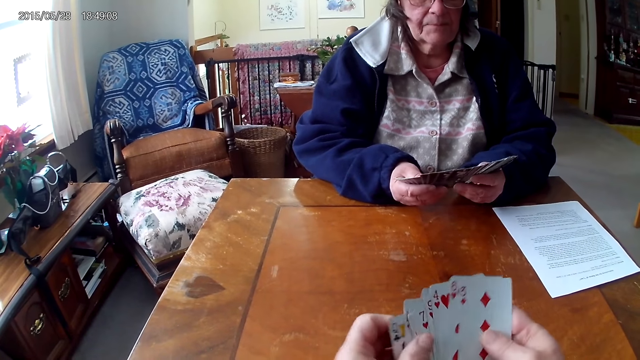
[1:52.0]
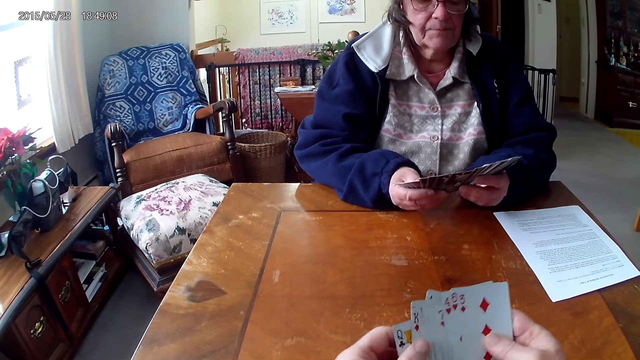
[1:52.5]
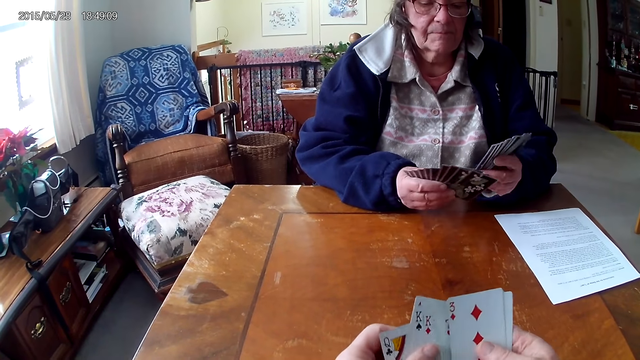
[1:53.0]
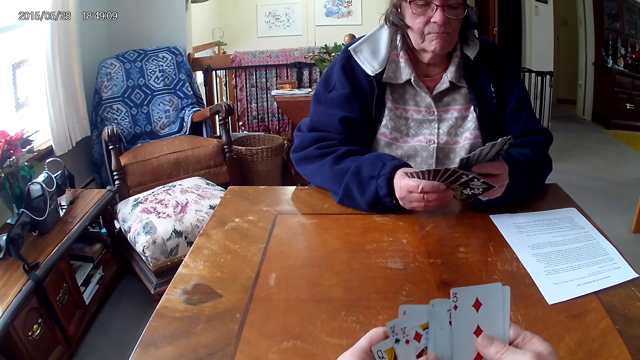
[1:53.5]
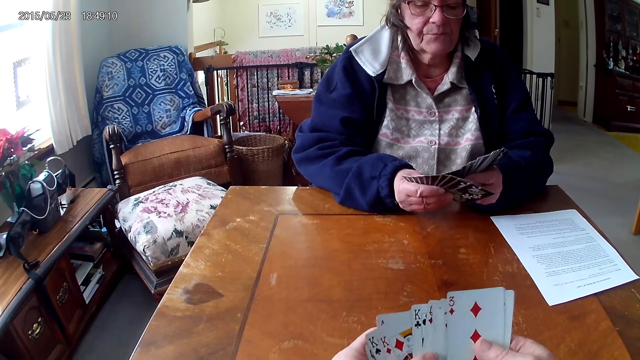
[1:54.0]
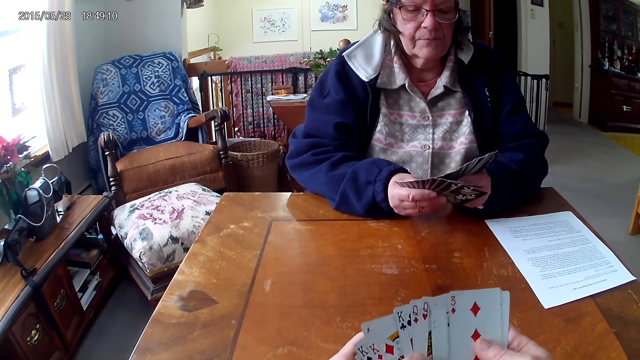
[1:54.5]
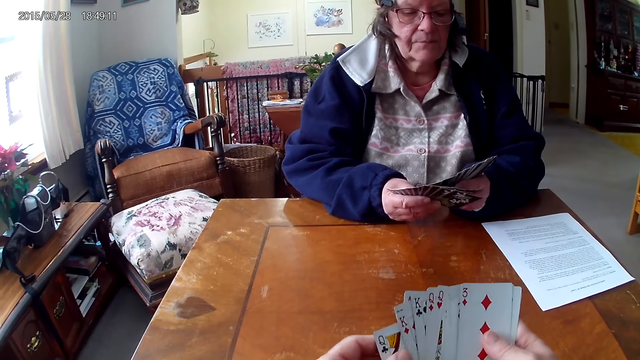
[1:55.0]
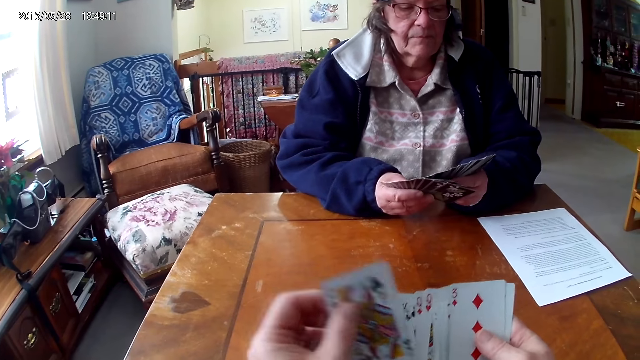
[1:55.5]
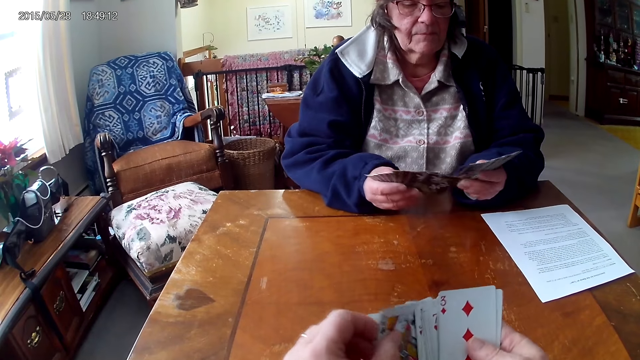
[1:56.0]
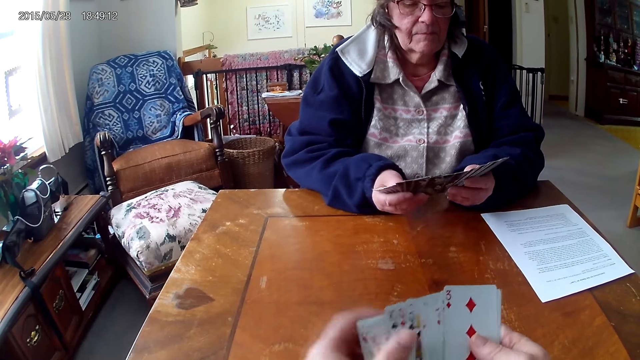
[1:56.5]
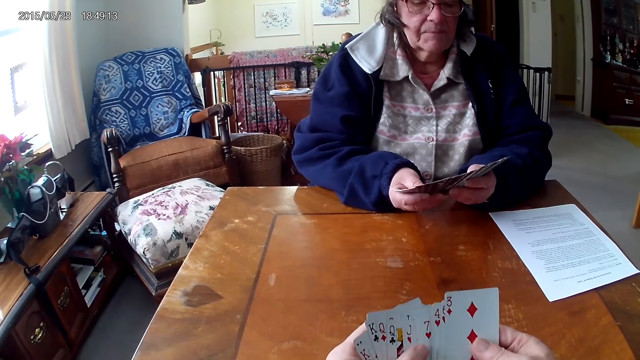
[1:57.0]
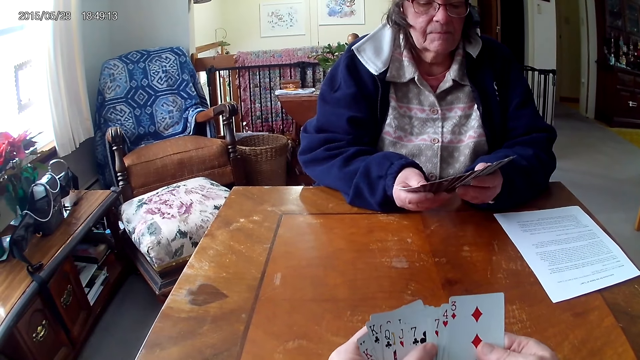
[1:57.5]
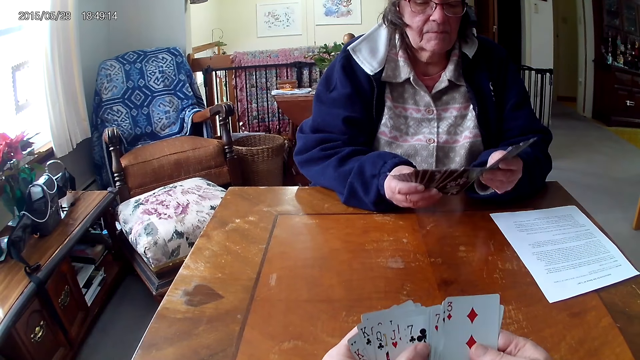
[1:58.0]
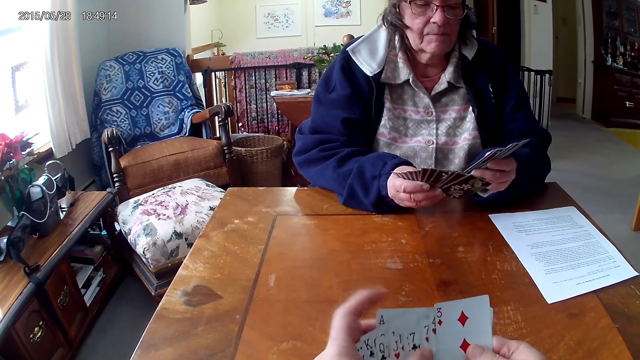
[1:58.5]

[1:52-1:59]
A person shuffles the cards in her hands.

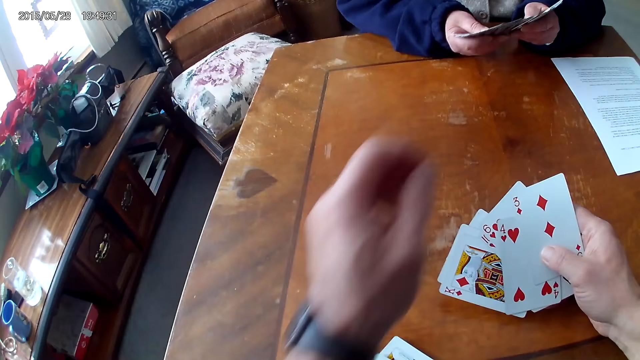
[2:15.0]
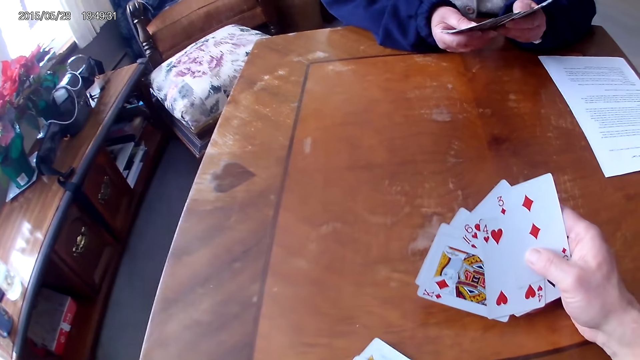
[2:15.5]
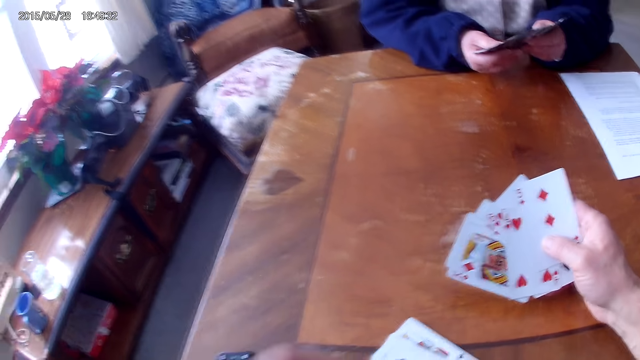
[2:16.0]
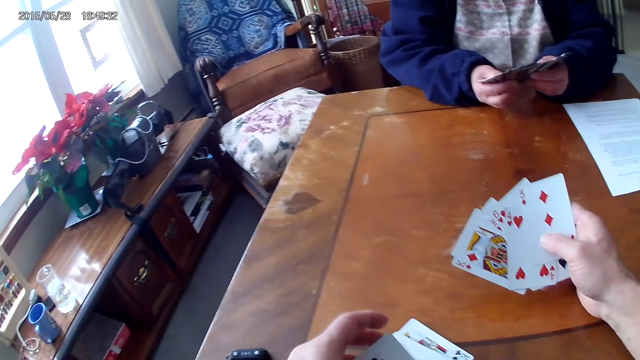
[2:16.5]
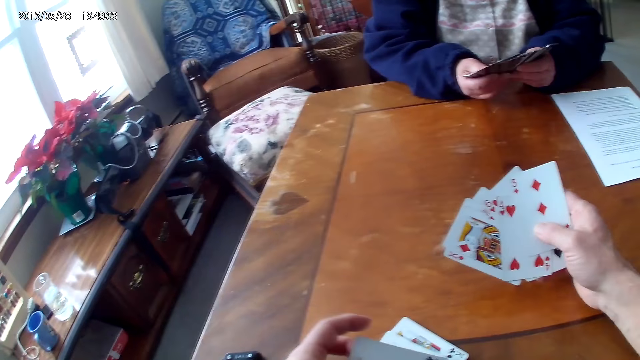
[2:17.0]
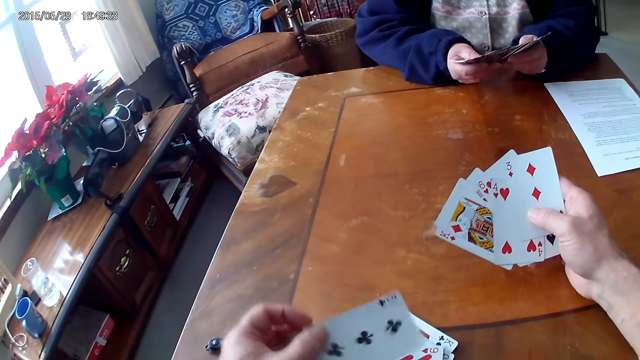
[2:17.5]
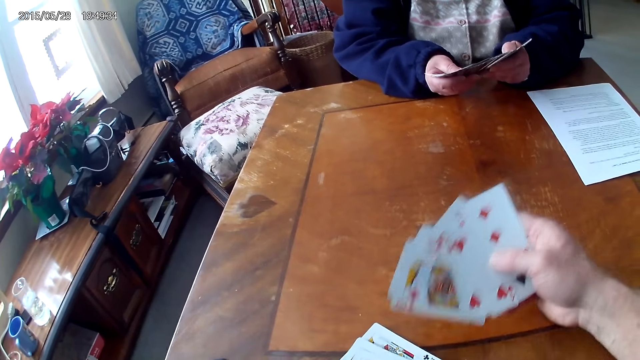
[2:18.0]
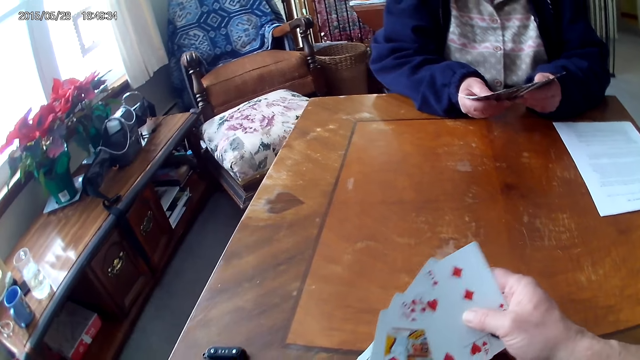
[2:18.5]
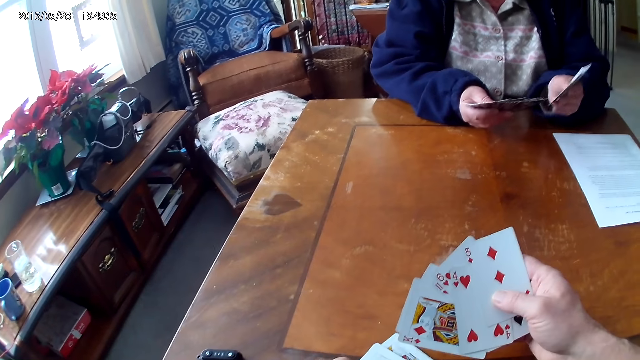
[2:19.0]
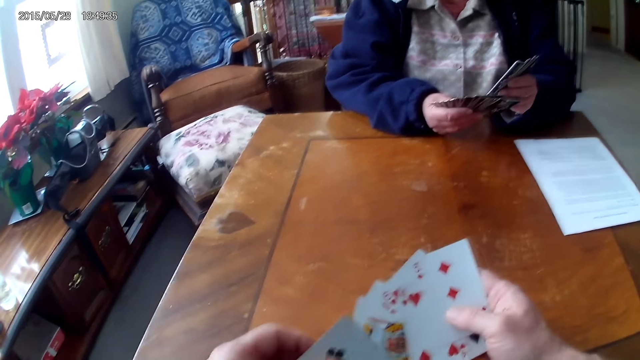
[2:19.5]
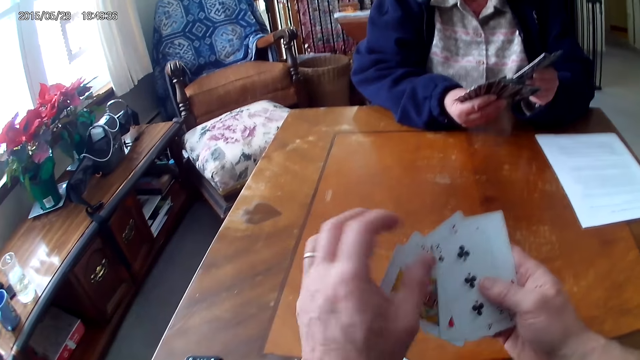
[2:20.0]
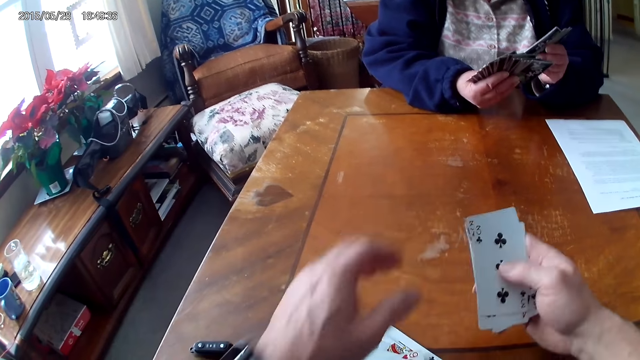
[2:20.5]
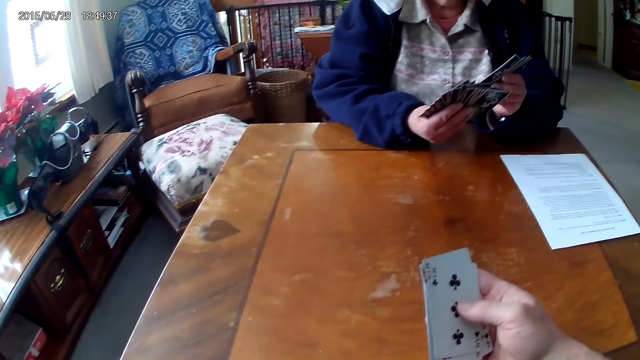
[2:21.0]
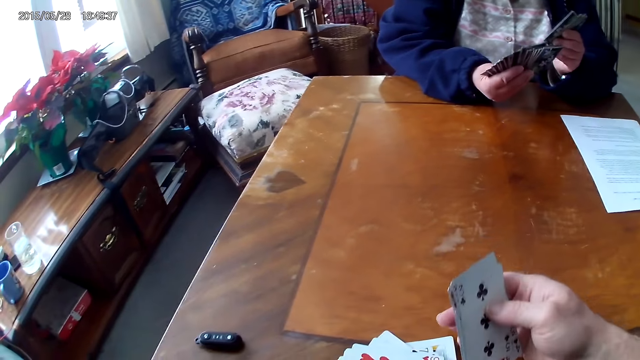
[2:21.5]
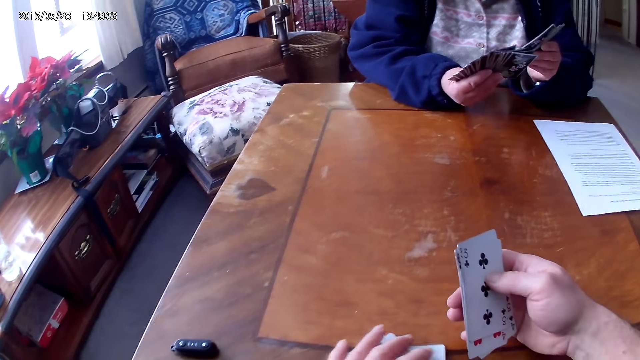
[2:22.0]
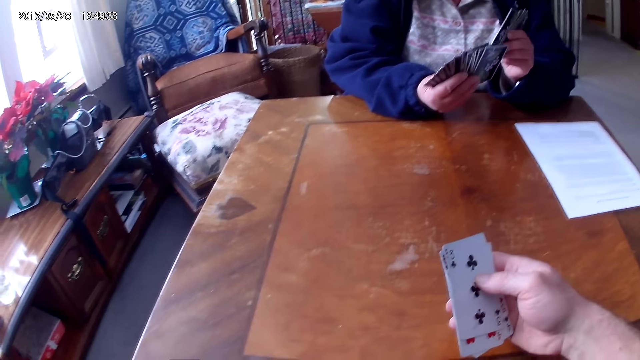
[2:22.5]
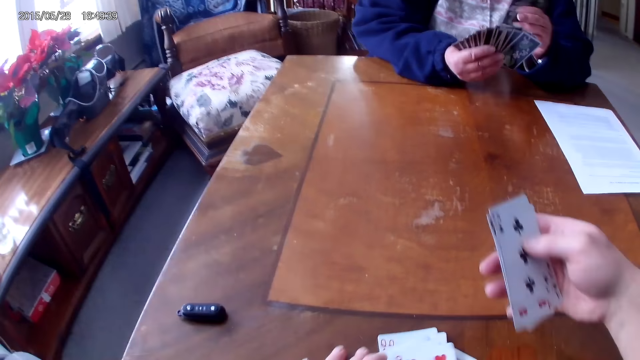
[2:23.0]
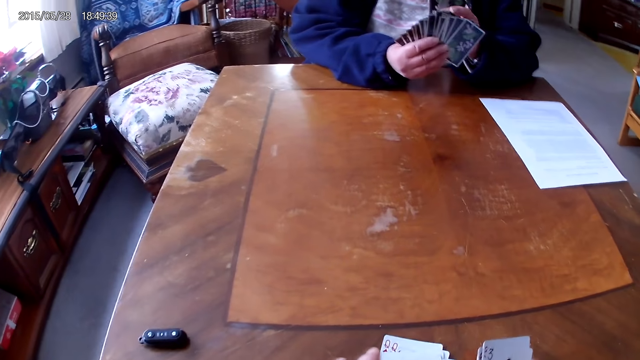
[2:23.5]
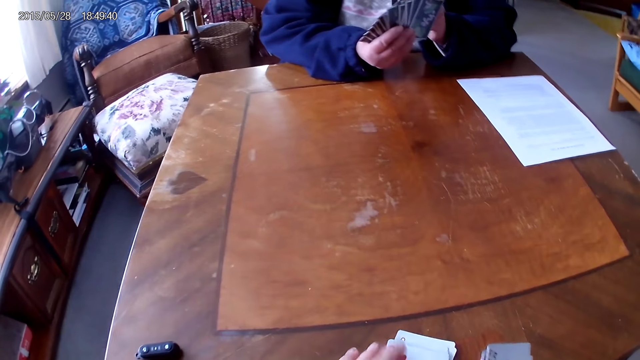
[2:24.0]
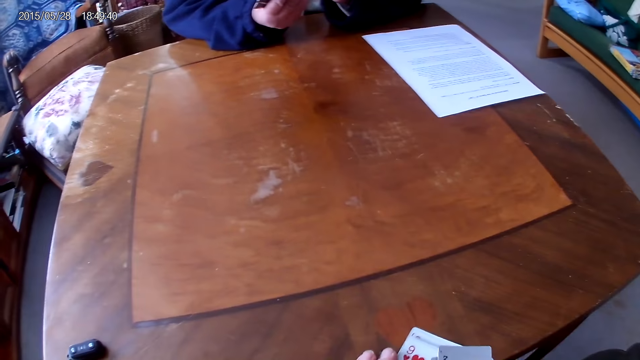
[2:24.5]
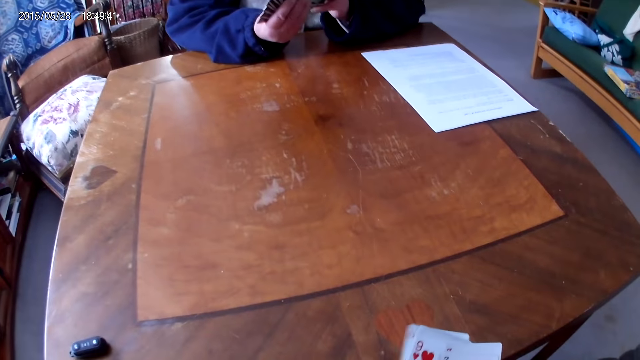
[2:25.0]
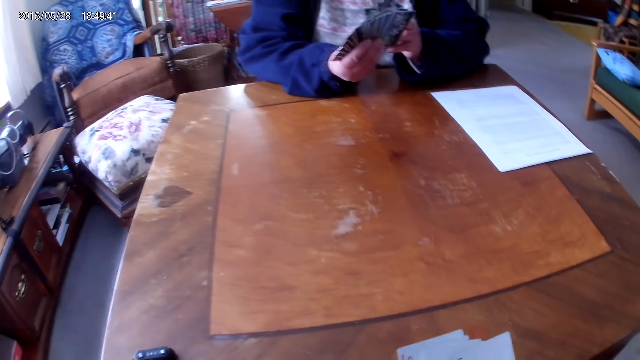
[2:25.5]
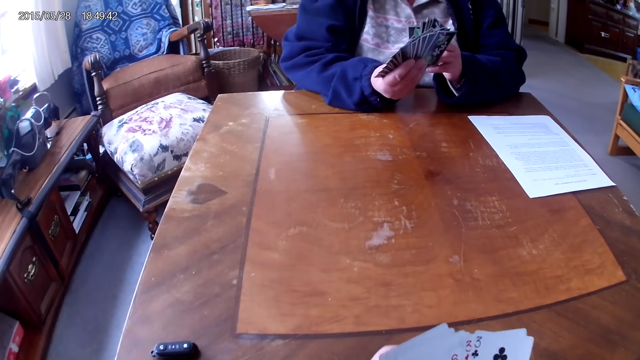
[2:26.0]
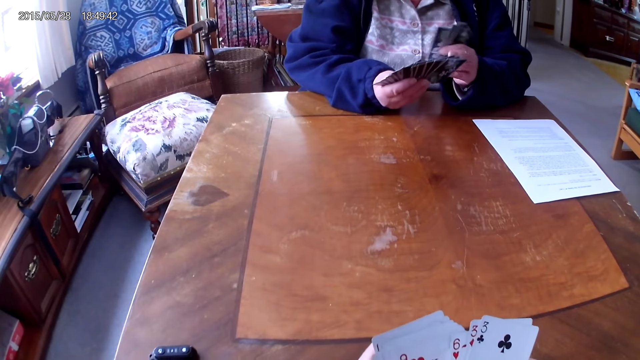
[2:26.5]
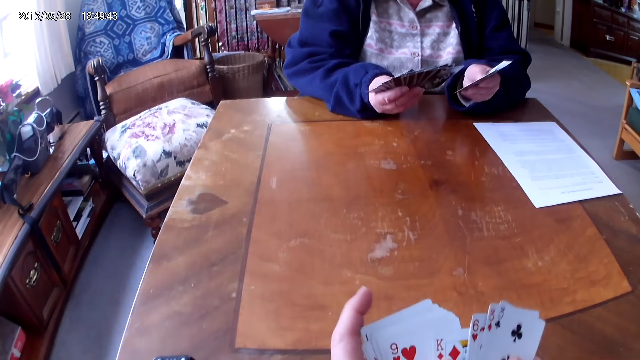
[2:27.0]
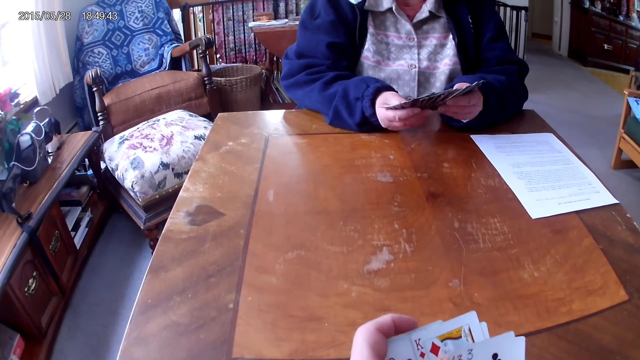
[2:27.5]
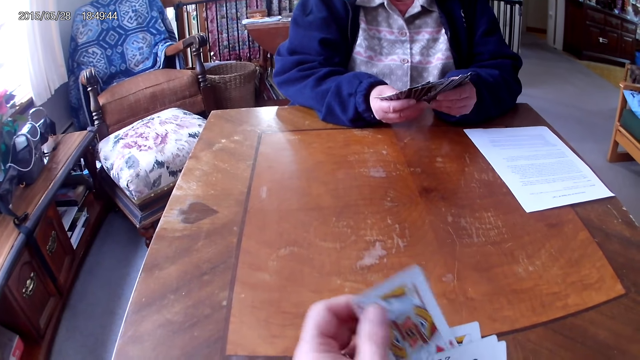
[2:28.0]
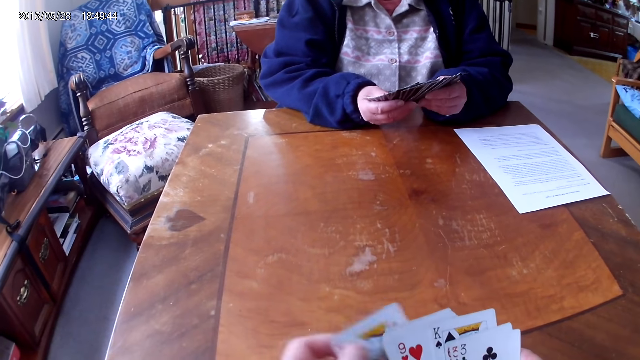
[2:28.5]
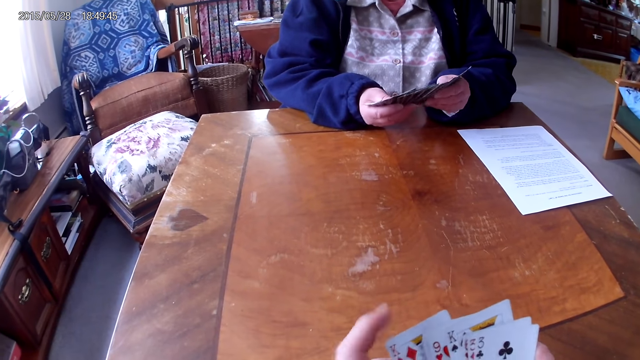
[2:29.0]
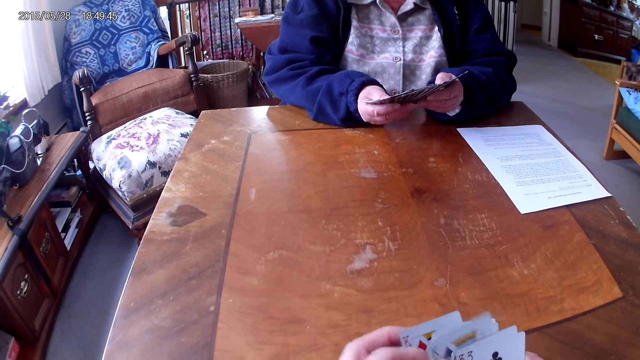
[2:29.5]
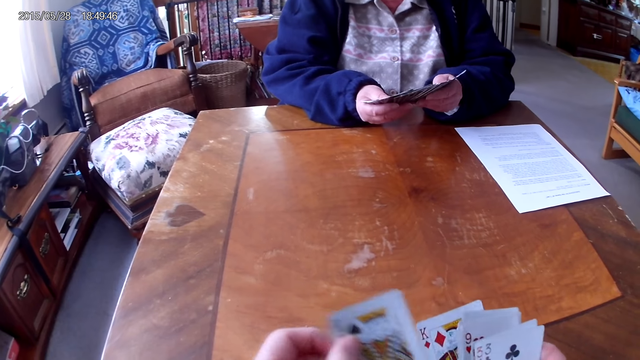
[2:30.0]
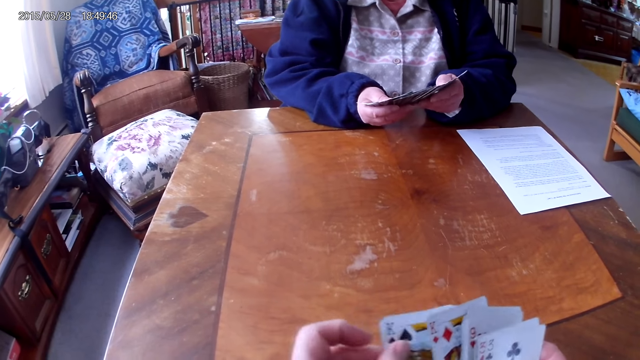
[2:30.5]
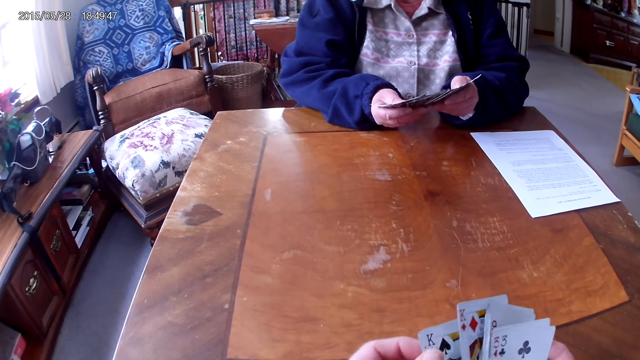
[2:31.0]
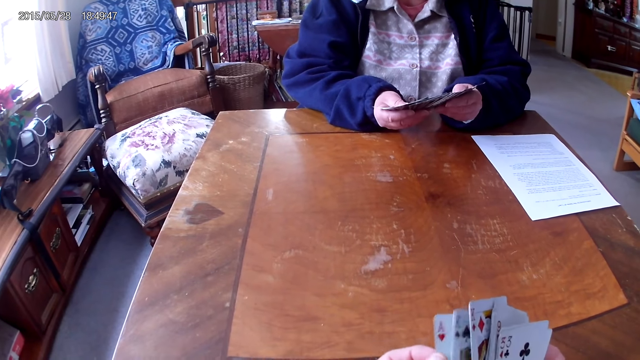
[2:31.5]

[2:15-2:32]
The camera wearer picks up cards on the table. A woman arranges the cards. The camera wearer shuffles the cards in his hands. He arranges the cards.
